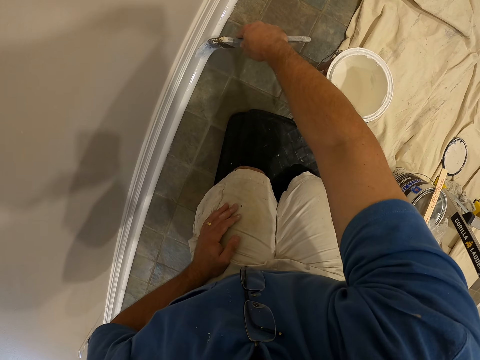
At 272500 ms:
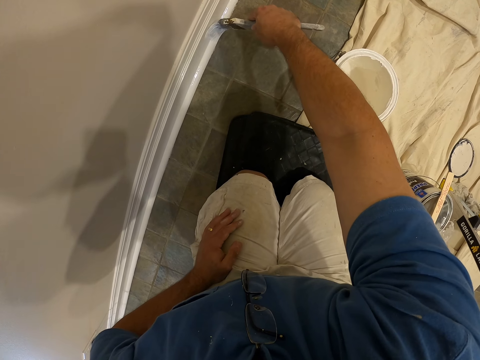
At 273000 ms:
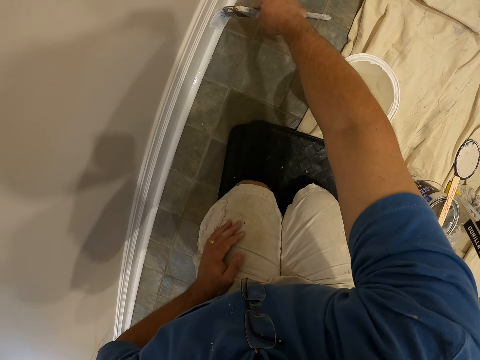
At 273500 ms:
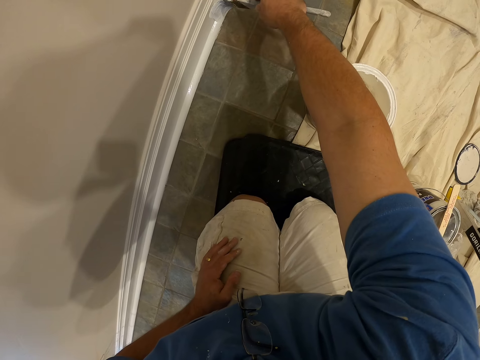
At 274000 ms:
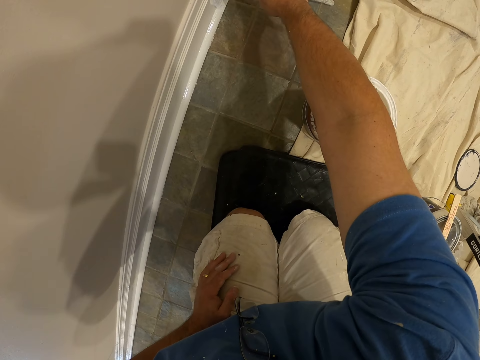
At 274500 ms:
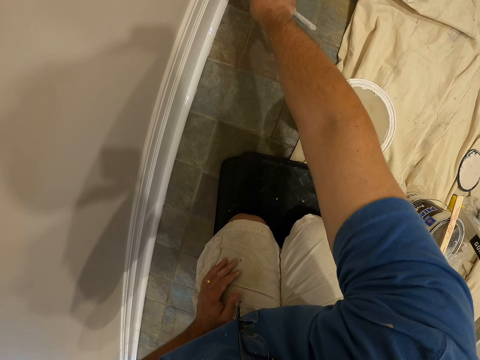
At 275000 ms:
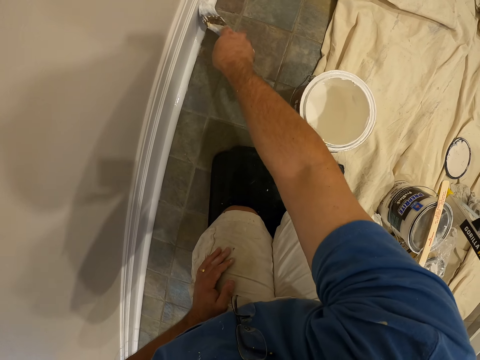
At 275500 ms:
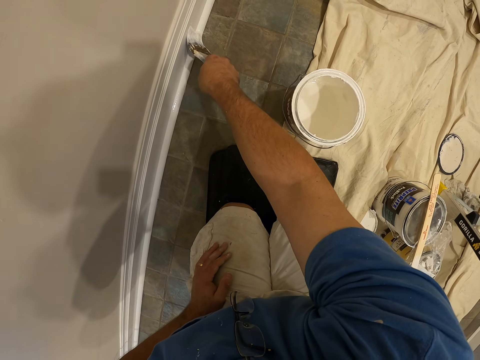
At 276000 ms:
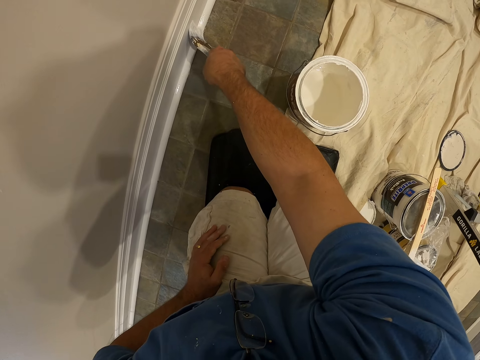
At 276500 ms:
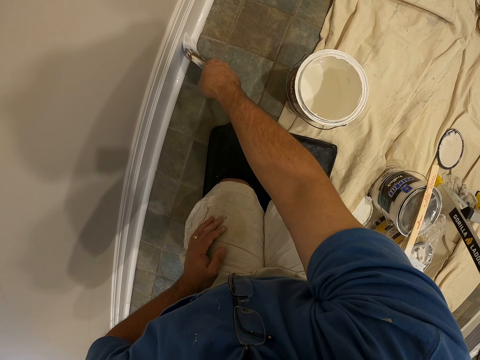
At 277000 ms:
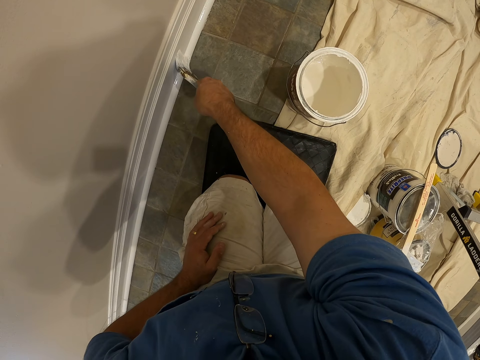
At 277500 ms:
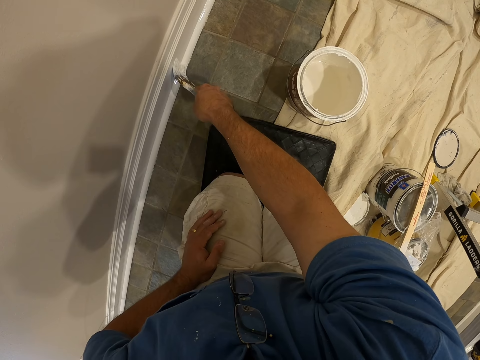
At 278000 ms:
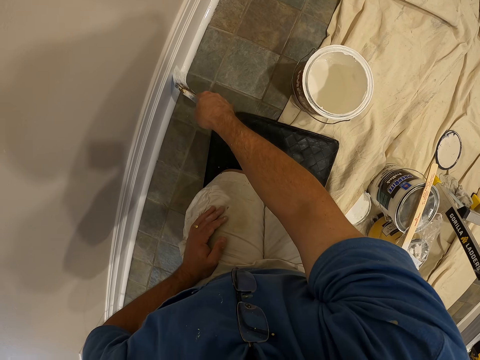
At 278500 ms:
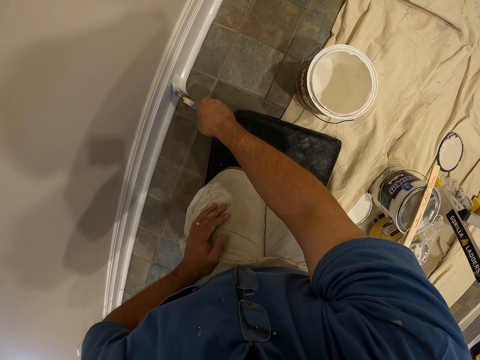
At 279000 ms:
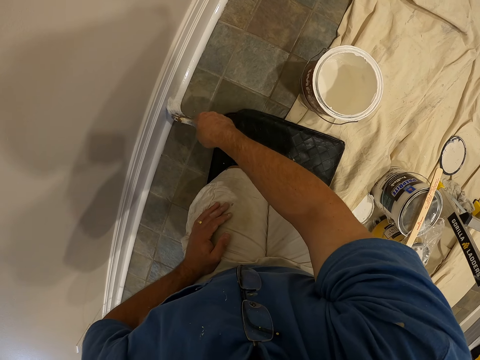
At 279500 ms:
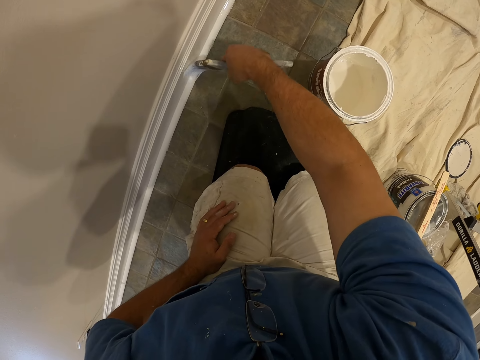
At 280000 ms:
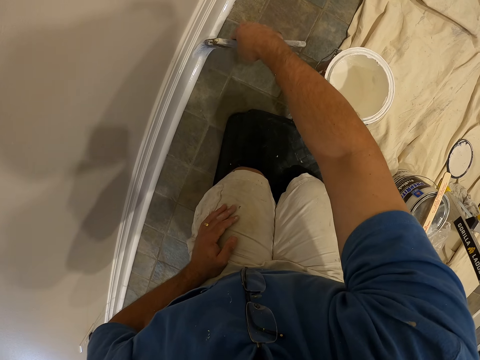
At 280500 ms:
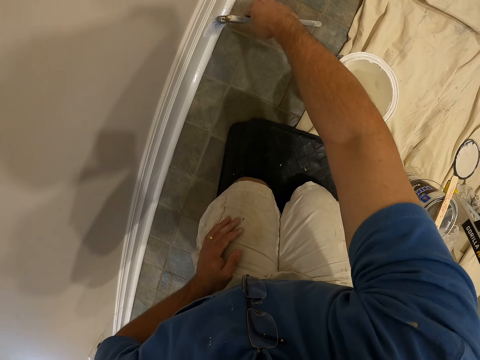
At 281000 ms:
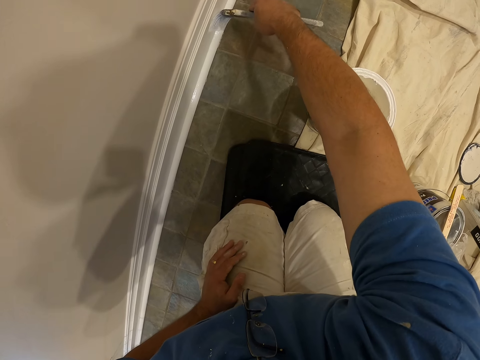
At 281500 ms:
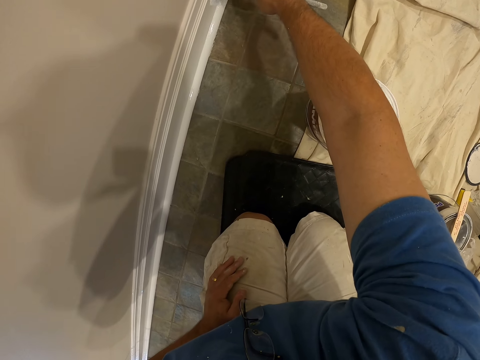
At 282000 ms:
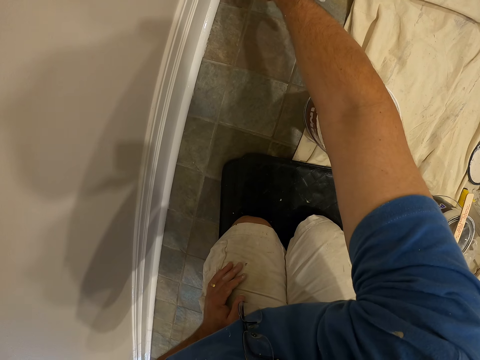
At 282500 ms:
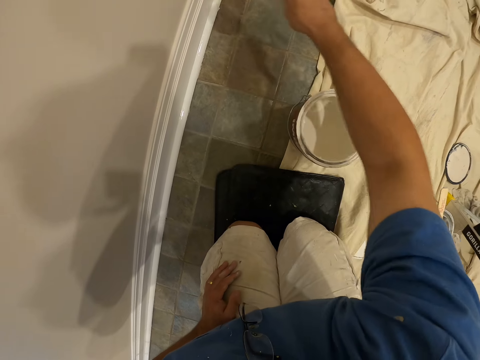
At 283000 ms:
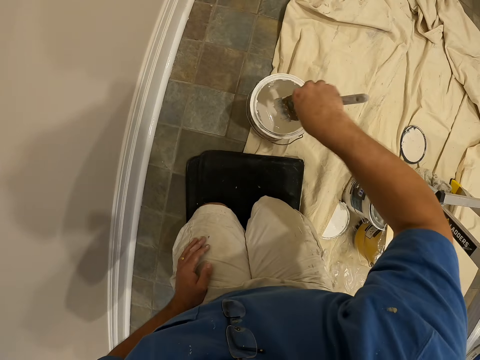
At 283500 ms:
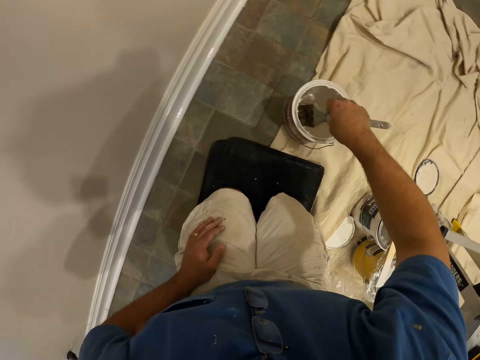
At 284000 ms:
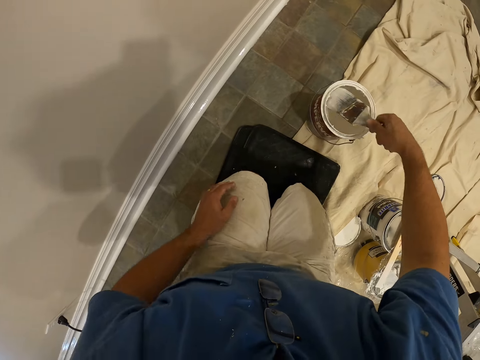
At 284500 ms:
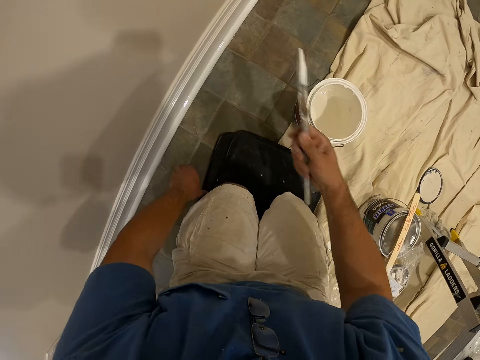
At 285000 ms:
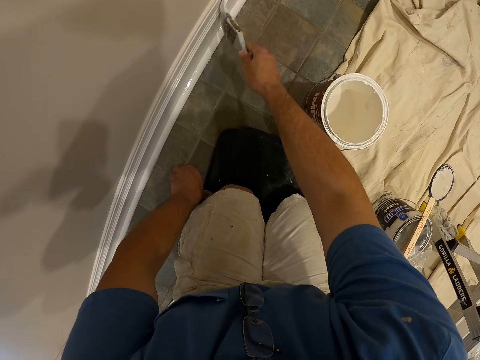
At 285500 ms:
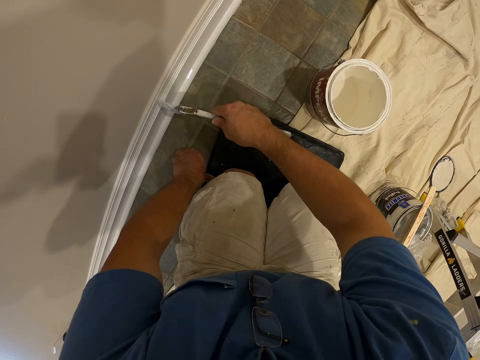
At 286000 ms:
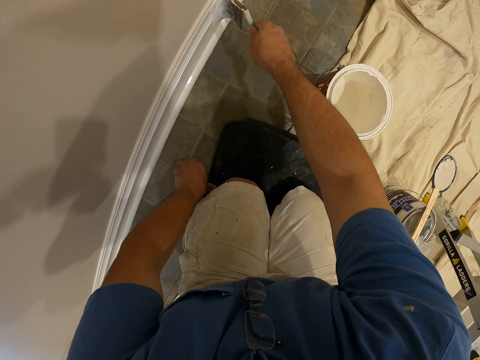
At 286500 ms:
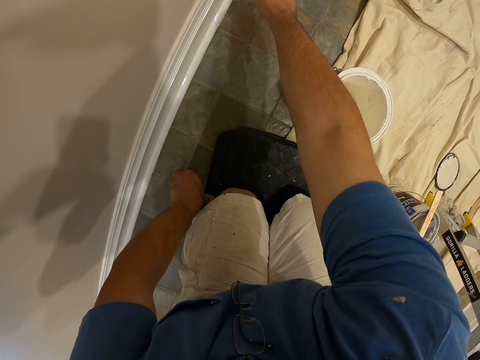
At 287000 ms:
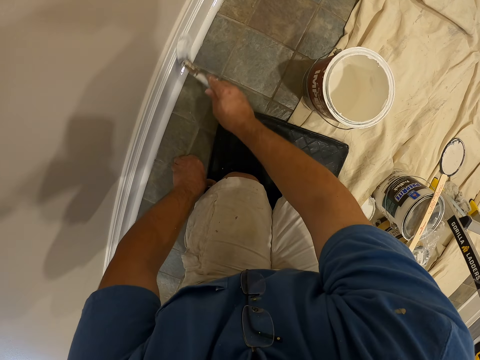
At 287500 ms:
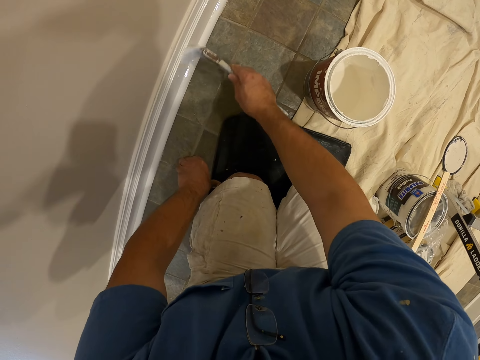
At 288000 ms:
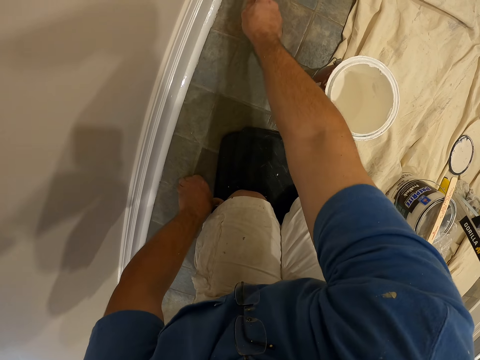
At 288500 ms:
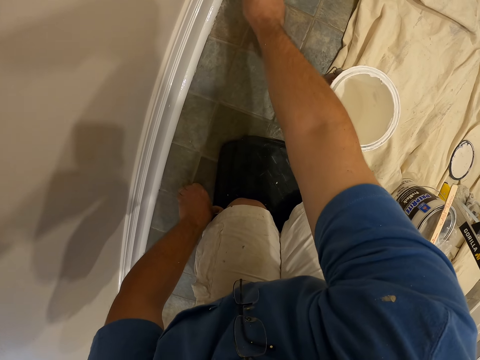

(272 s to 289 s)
The camera wearer dips the paint brush into the paint container with his right hand. He removes the paint brush from the paint container with his right hand. He paints the wall of the room or the baseboard with the paint brush.

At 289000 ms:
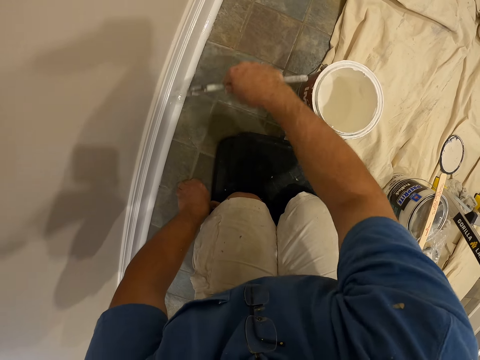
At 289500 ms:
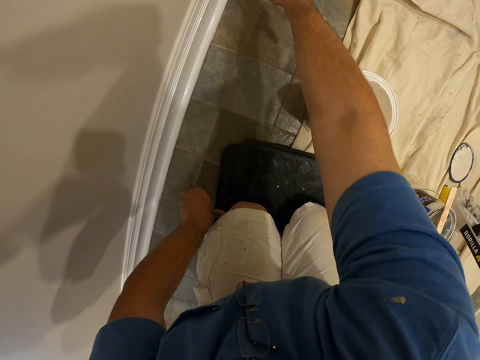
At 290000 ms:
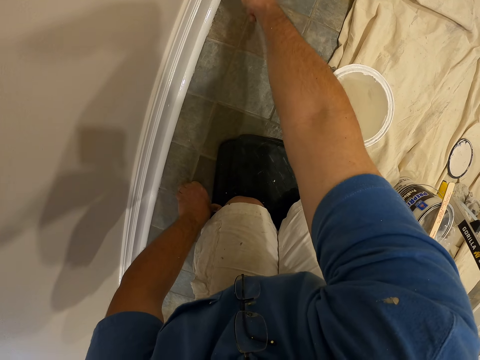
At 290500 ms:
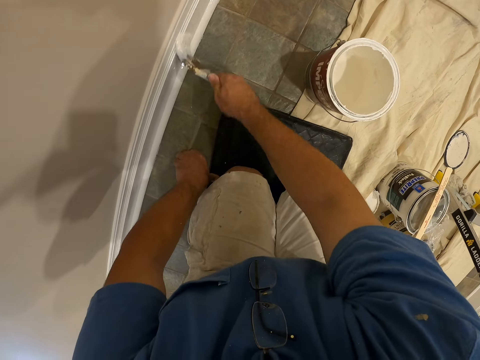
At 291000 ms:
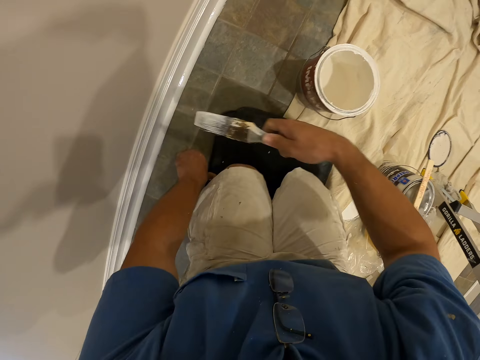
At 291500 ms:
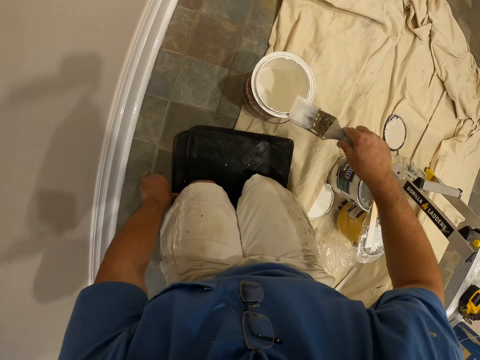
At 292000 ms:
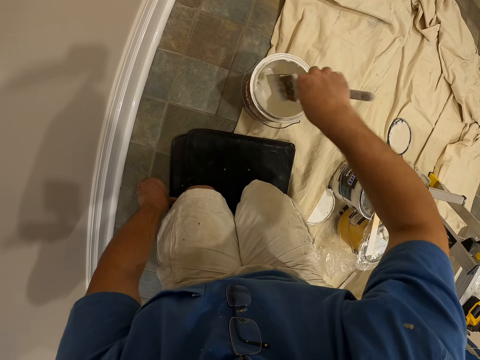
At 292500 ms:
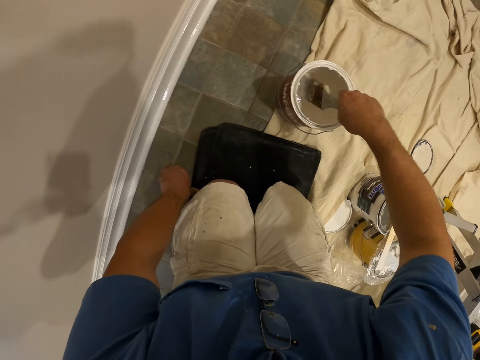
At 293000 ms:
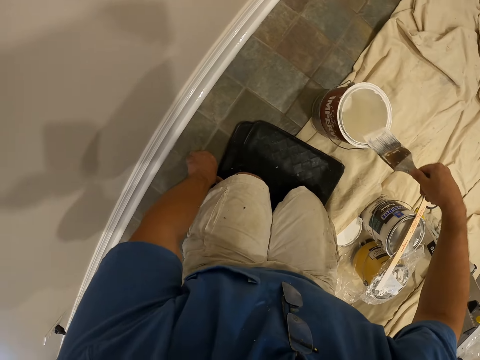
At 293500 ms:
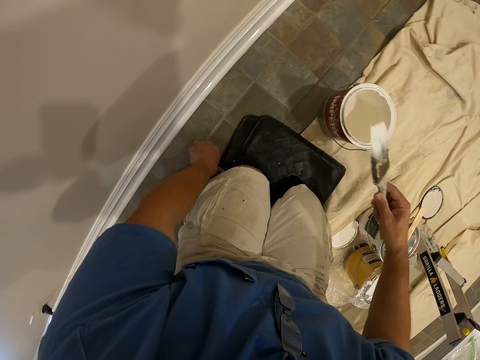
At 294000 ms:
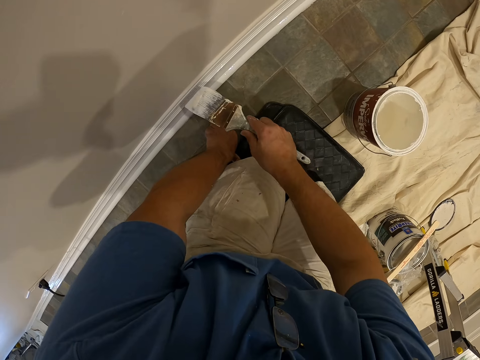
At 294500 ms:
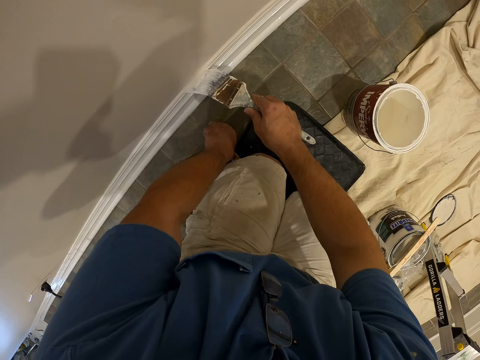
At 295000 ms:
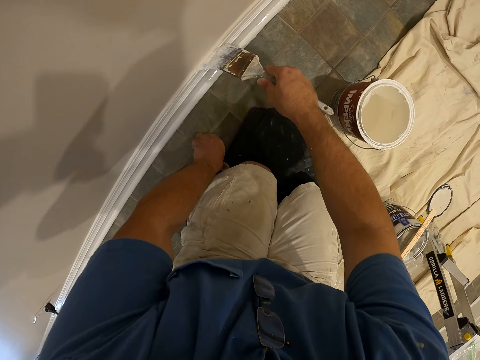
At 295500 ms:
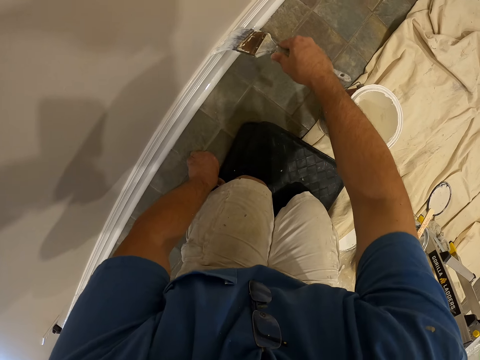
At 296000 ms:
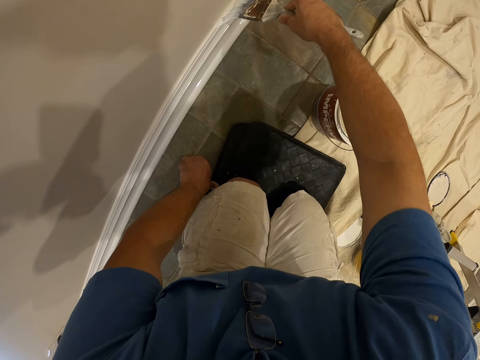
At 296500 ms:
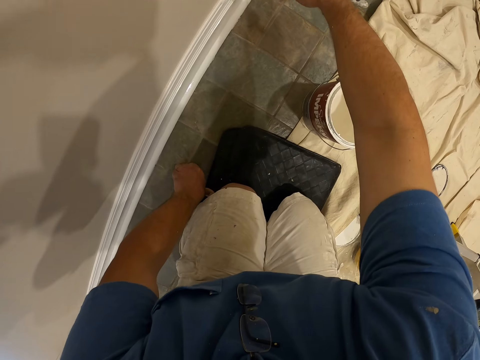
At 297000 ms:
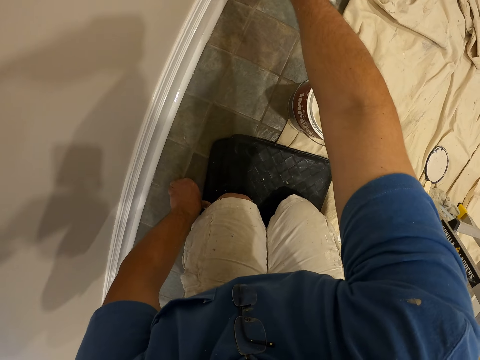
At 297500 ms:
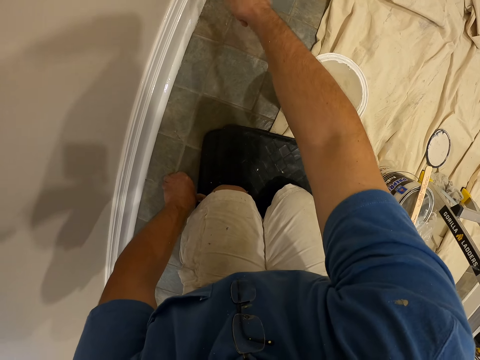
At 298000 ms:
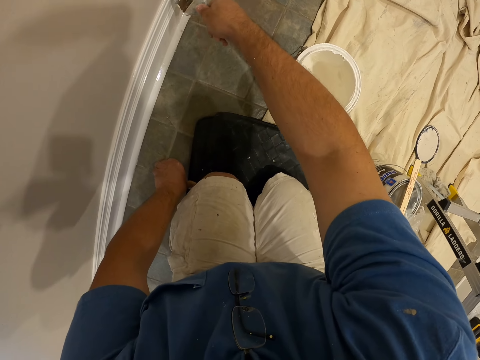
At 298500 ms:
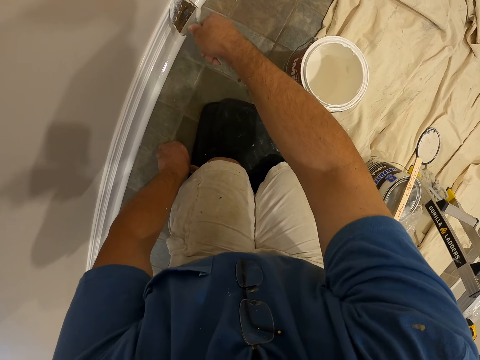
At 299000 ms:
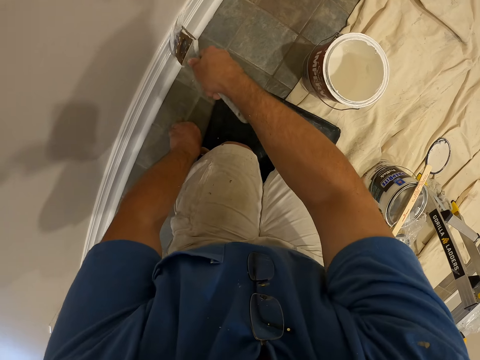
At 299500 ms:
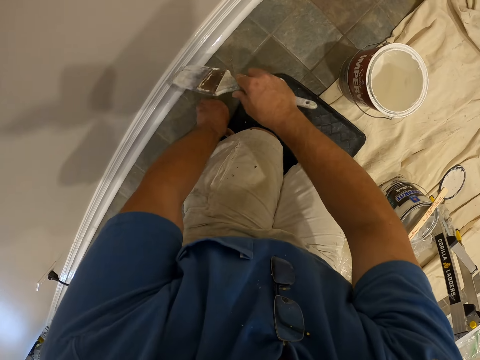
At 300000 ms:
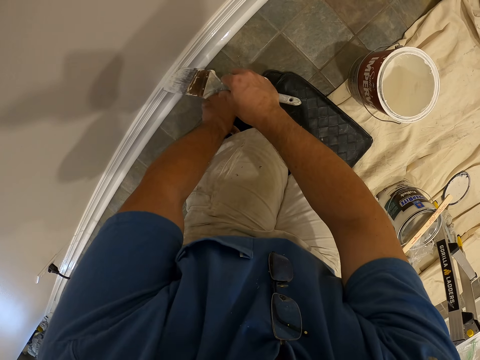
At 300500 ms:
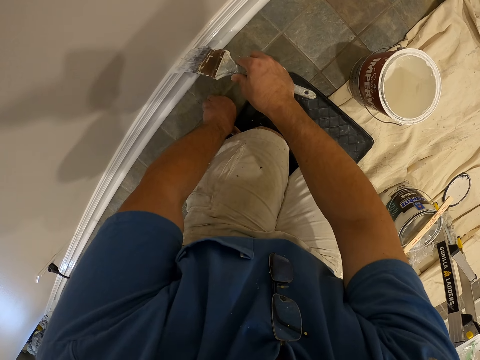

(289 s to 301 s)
The camera wearer wipes the paint brush on the paint tin. He dips the paint brush into the paint container with his right hand. He removes the paint brush from the paint container with his right hand. He paints the wall of the room or base board with the paint brush.
